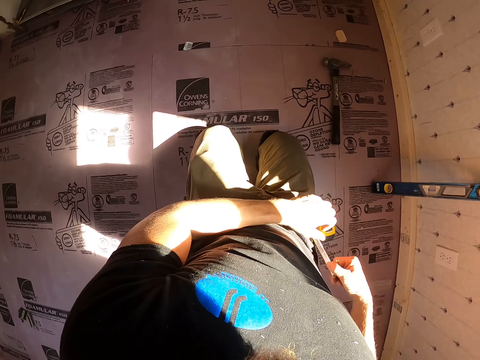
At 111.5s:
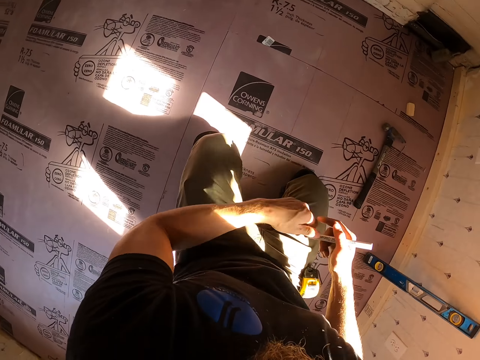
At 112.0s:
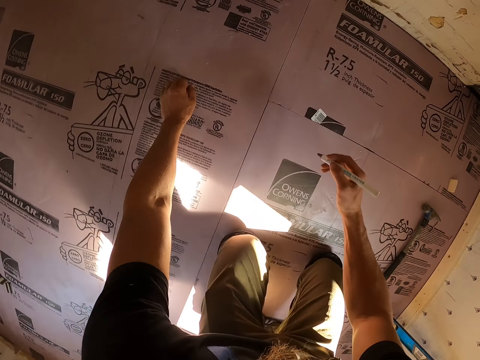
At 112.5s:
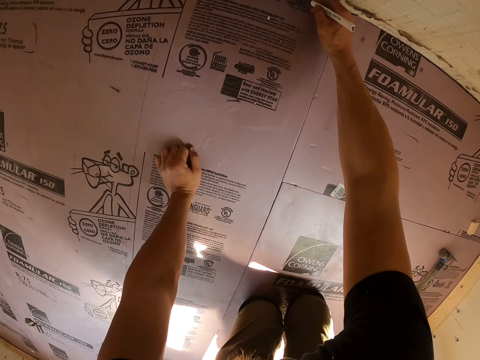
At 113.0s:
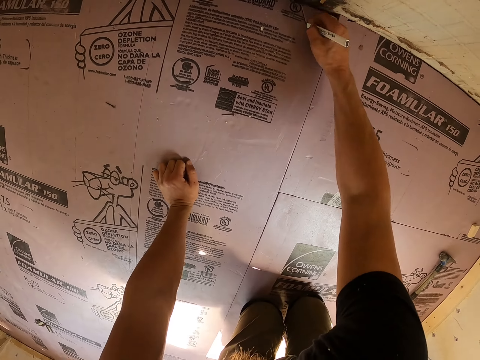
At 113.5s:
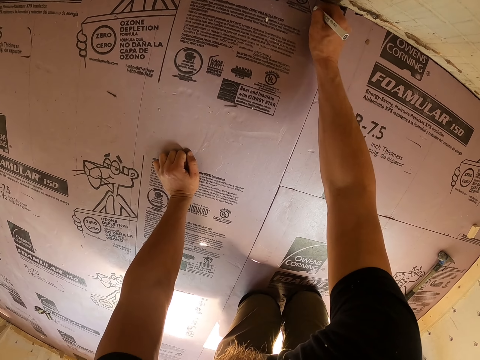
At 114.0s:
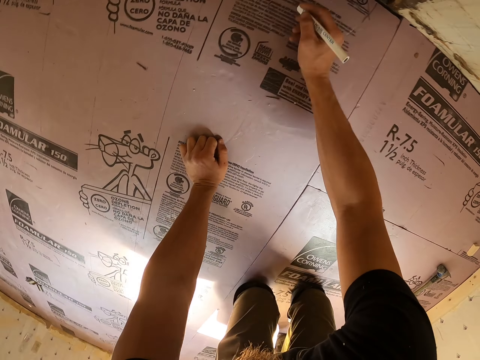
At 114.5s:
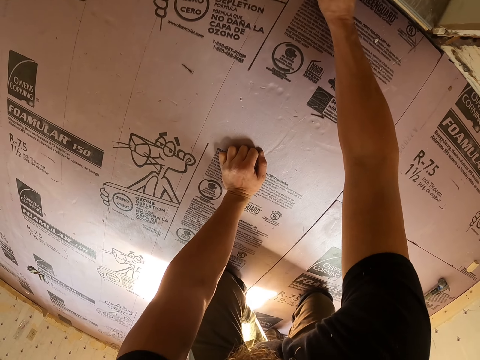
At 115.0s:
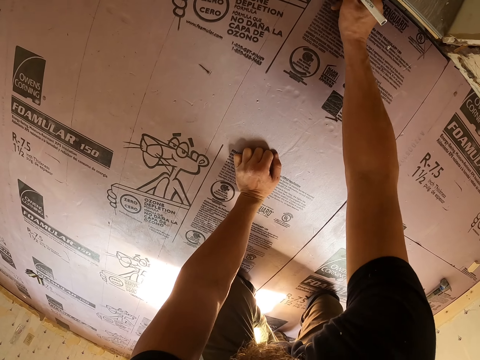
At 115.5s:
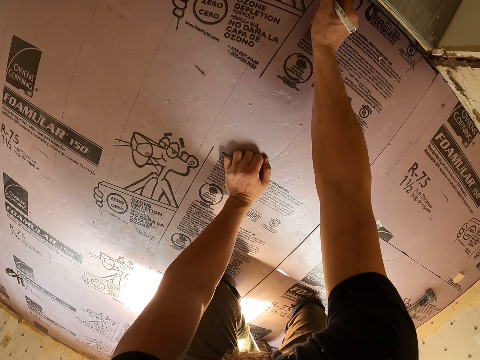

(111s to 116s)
The camera wearer picks up a mark pen. They mark on the box with the mark pen.

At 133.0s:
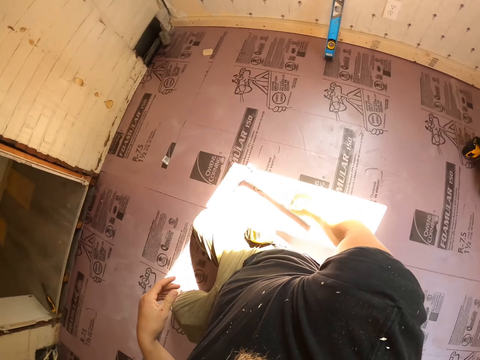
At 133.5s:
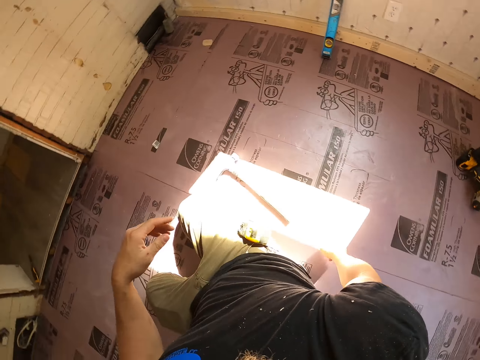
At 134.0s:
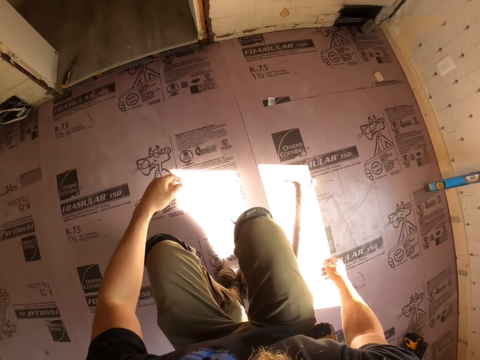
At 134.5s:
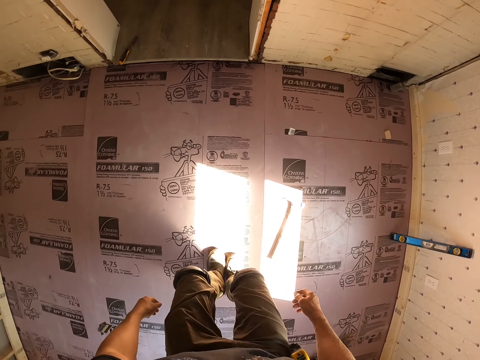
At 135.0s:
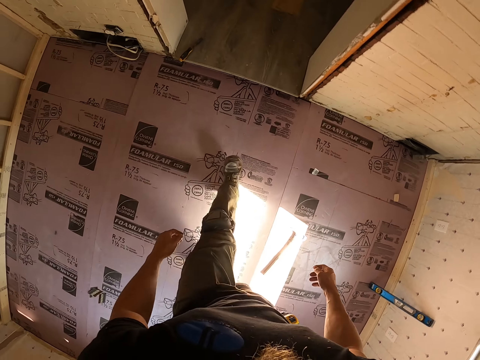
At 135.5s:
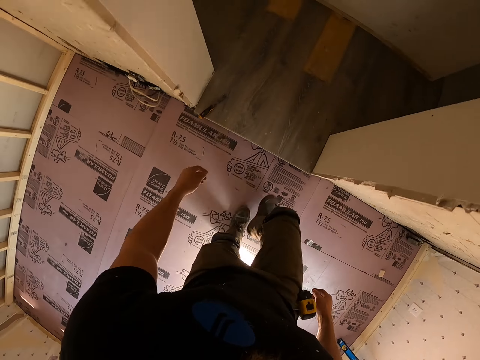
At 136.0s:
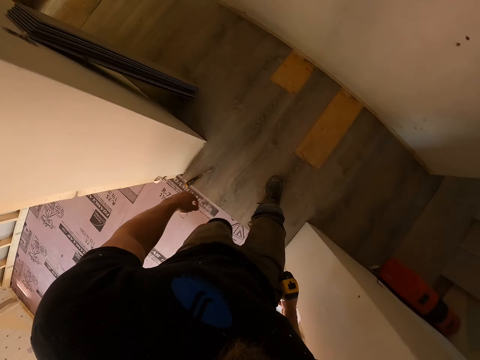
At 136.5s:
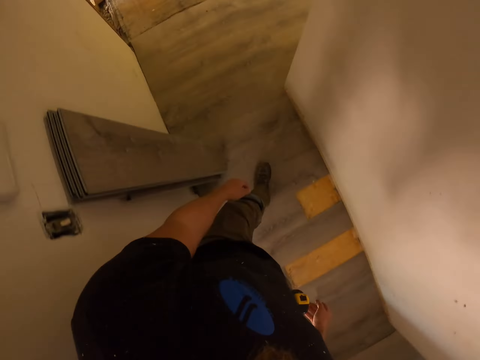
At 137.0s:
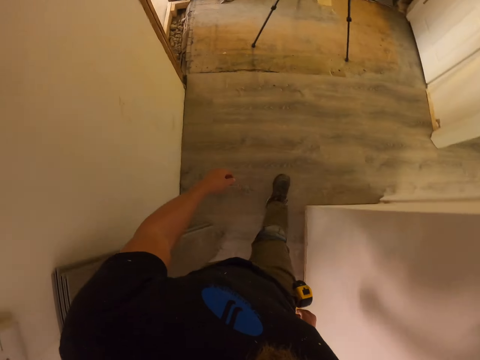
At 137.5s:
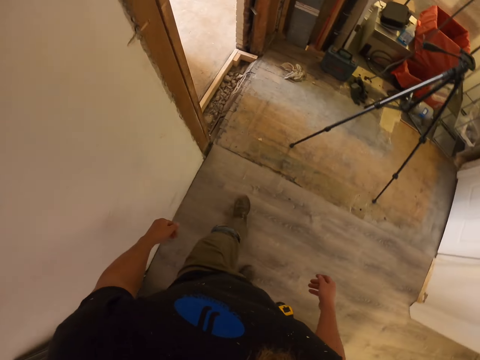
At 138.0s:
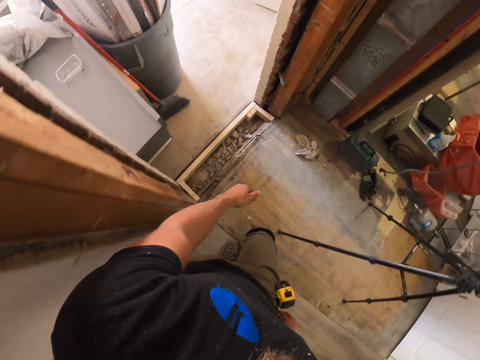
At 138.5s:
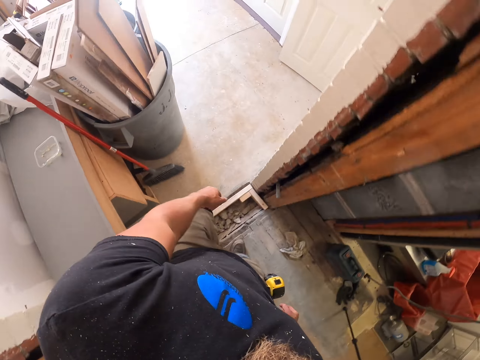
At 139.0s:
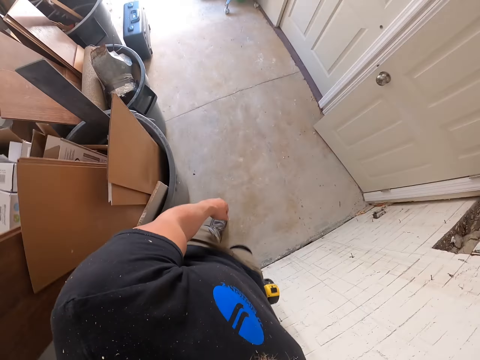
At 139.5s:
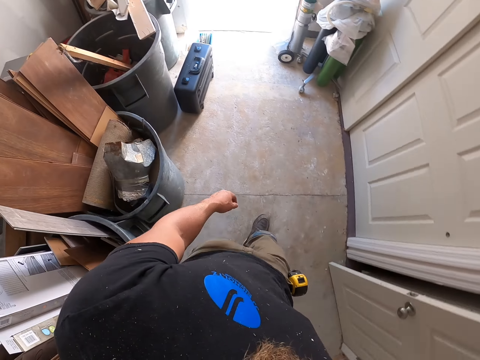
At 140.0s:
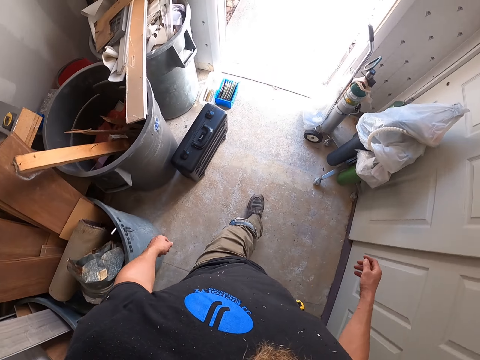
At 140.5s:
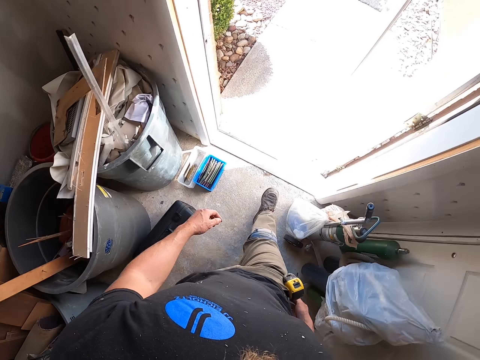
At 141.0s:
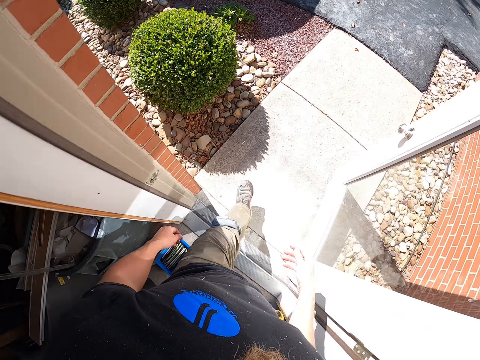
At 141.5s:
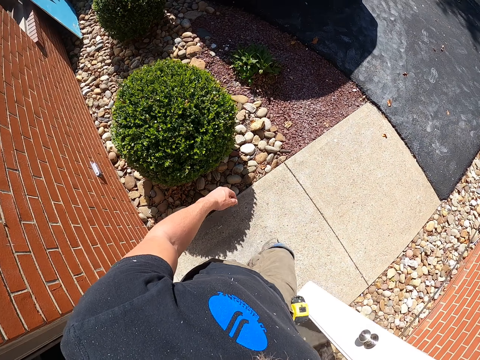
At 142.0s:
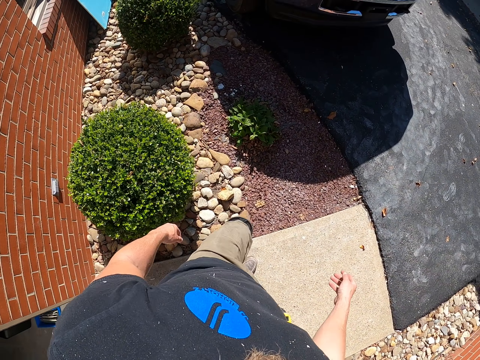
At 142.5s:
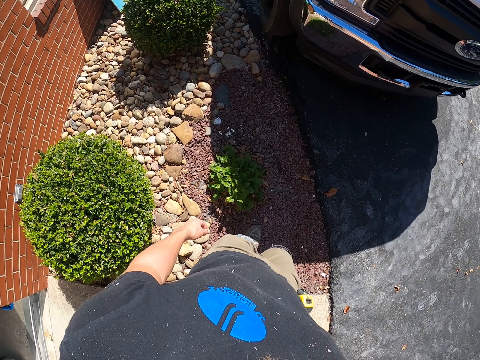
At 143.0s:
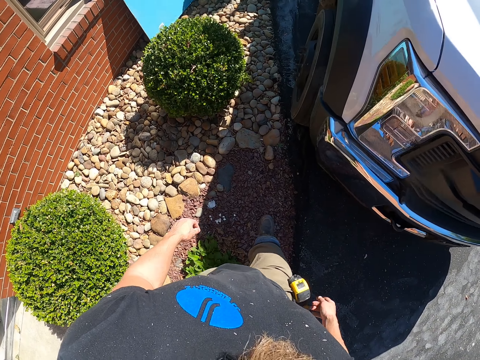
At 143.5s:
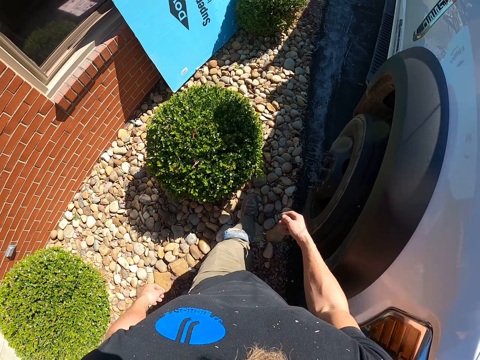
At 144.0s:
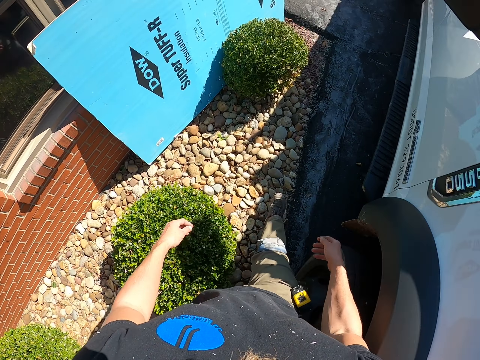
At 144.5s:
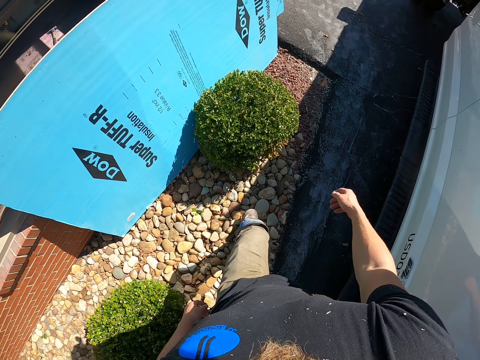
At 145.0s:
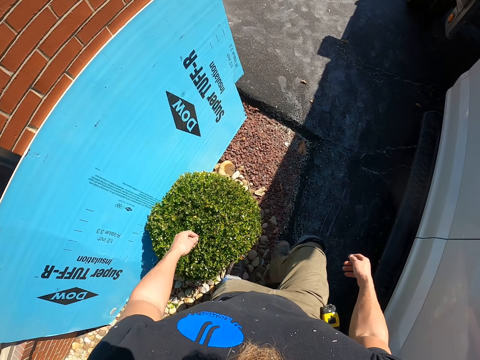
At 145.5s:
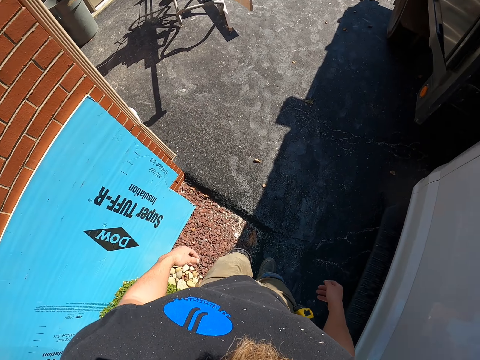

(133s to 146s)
The camera wearer looks around the room. They stand up. They walk around the house. They walk around the compound.

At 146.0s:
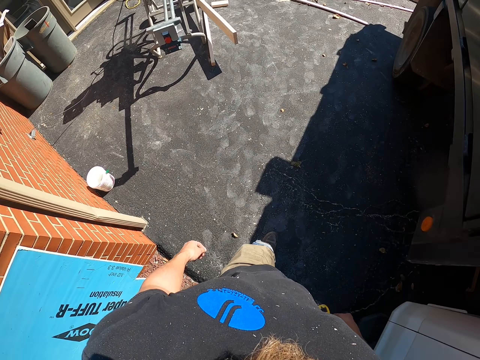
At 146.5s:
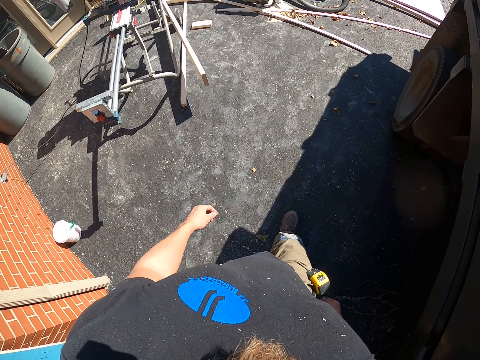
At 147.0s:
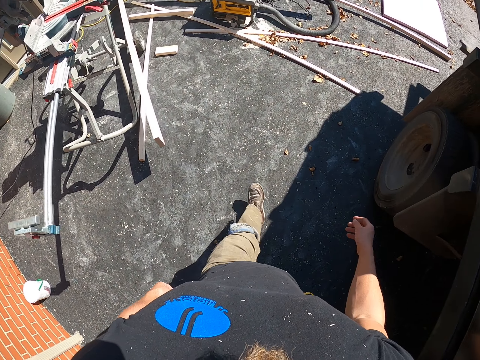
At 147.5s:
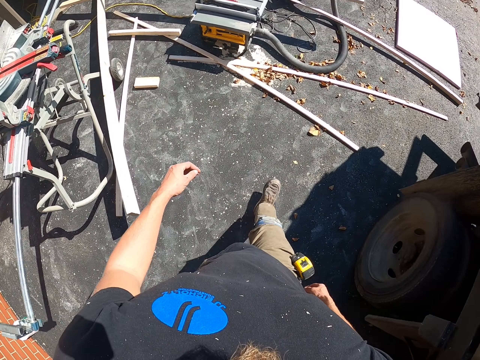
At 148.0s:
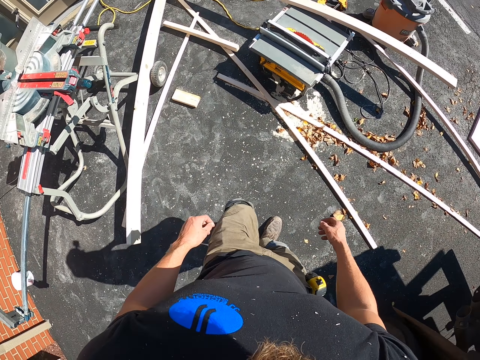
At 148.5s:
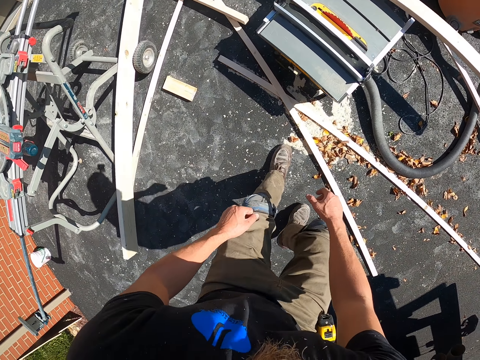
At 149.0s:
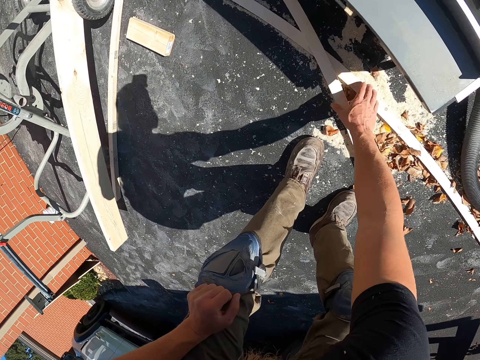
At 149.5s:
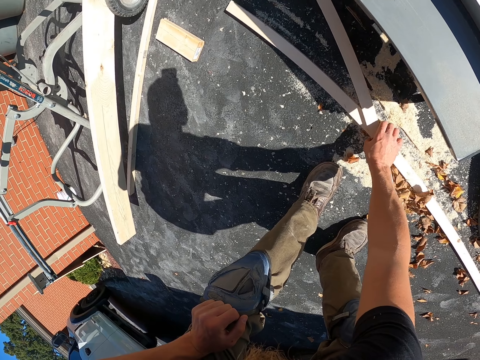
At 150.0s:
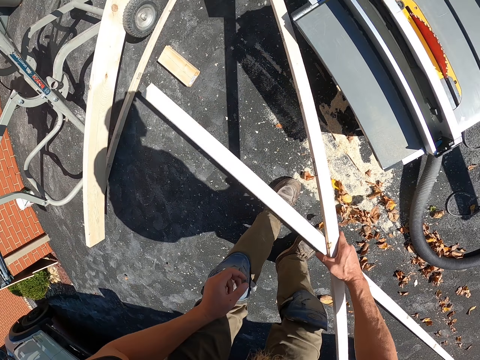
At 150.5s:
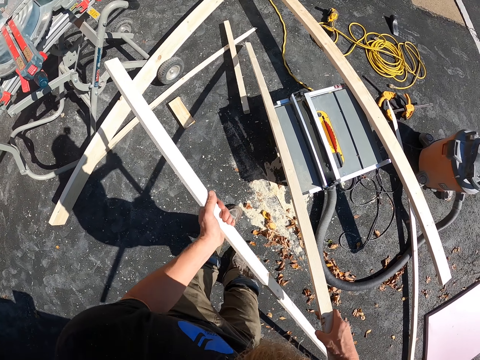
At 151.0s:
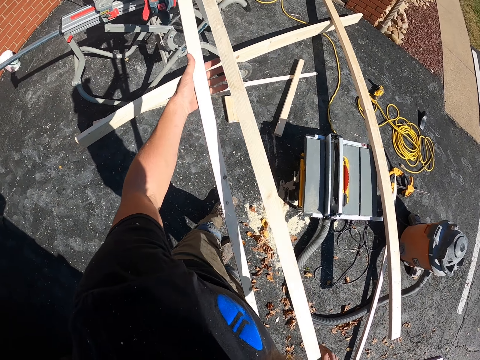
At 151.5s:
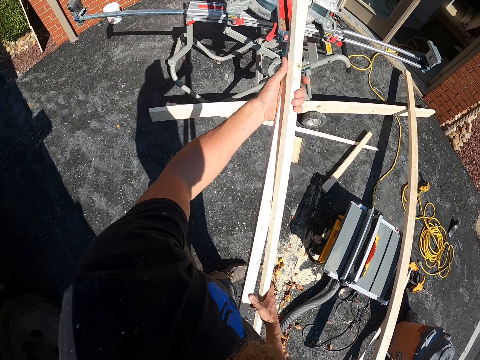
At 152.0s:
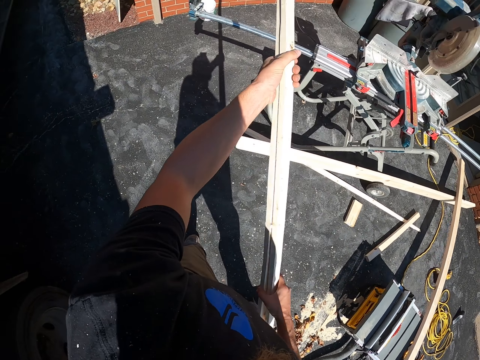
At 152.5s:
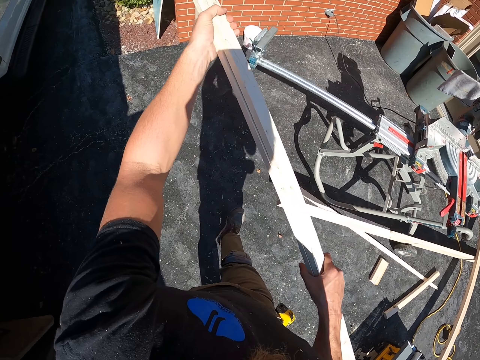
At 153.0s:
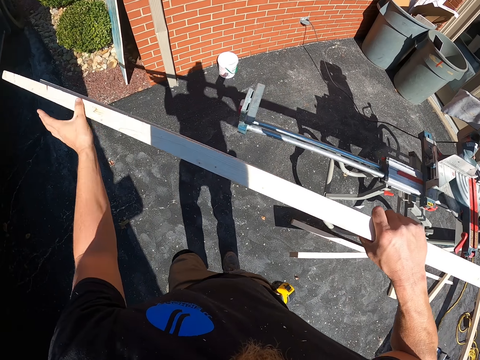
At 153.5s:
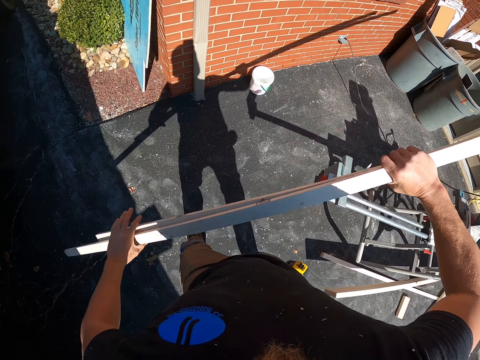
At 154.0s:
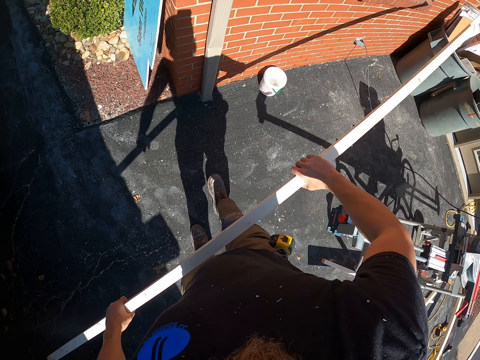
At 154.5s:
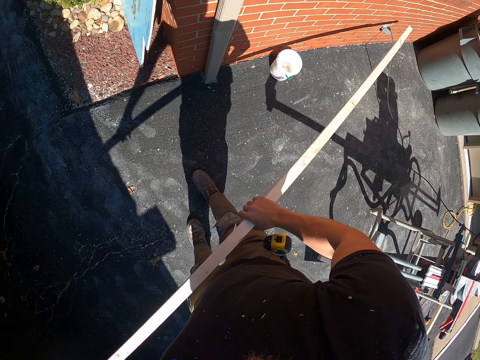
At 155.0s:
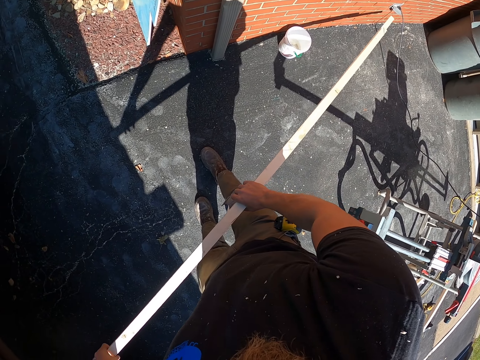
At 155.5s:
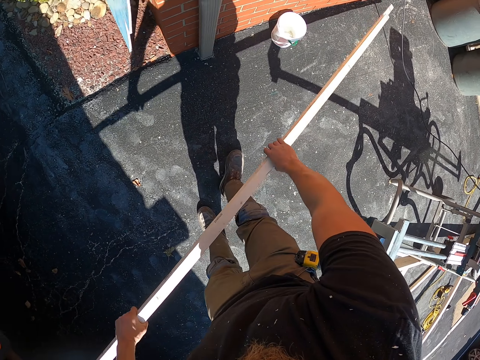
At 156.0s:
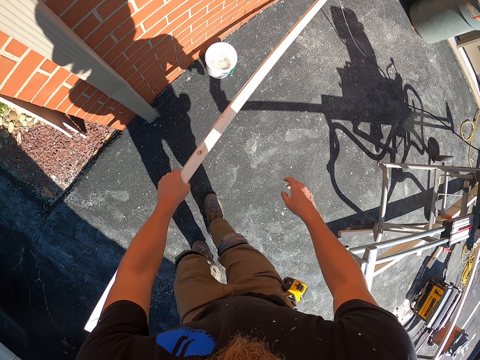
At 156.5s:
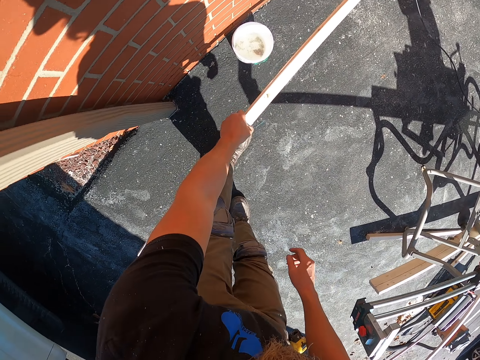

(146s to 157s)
The camera wearer bends down and picks up pieces of wood. They stand up. They walk around the compound.
